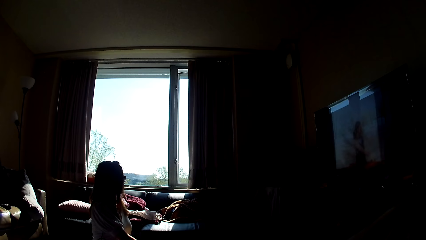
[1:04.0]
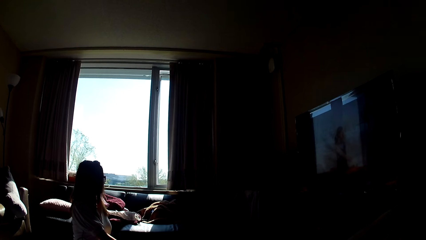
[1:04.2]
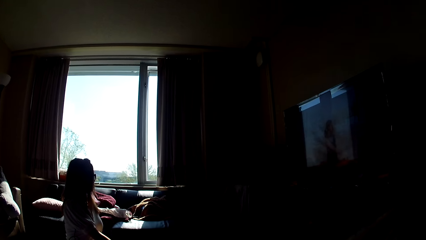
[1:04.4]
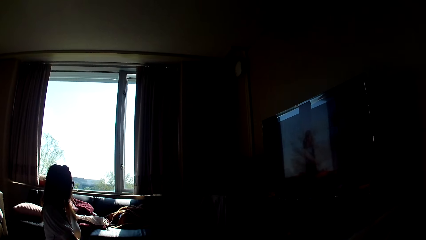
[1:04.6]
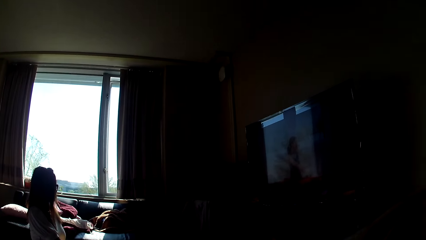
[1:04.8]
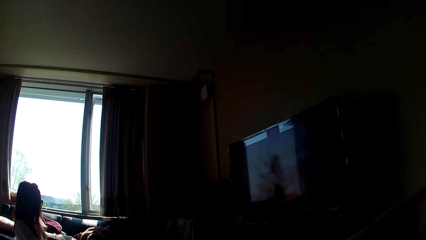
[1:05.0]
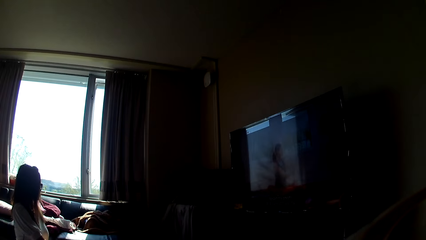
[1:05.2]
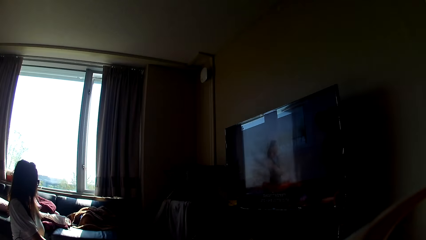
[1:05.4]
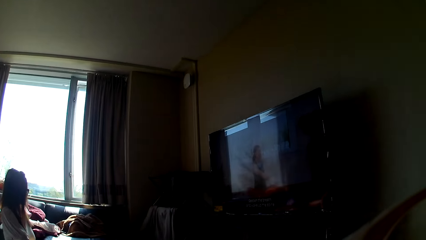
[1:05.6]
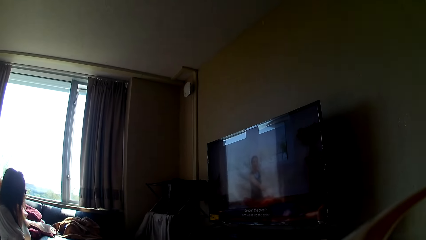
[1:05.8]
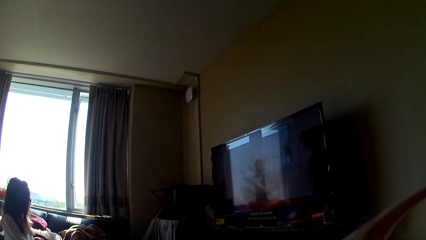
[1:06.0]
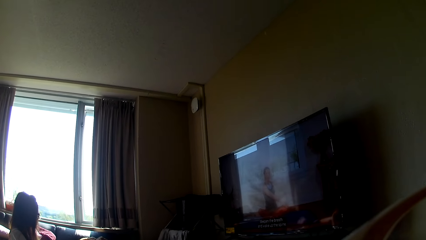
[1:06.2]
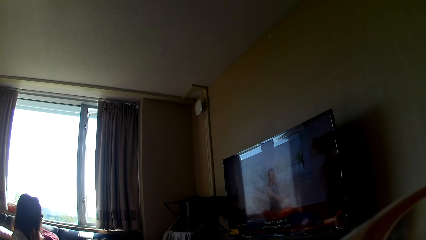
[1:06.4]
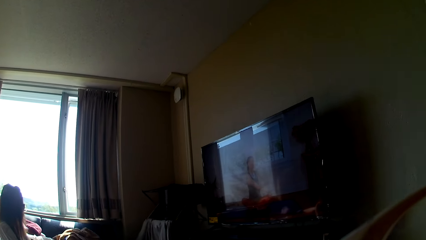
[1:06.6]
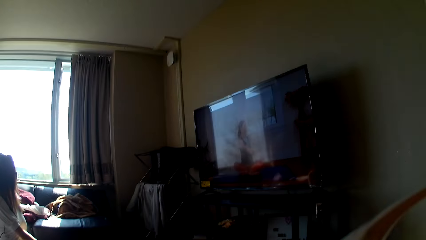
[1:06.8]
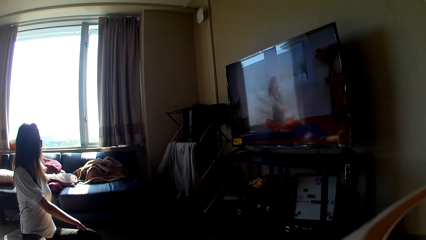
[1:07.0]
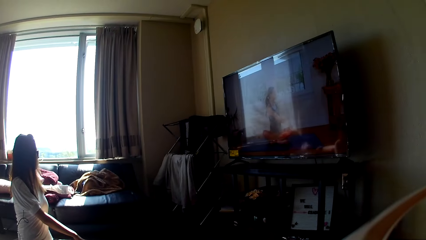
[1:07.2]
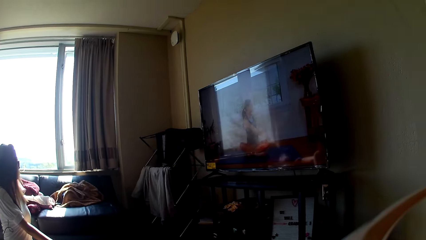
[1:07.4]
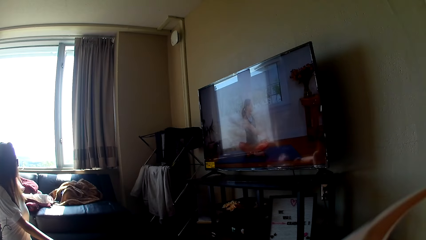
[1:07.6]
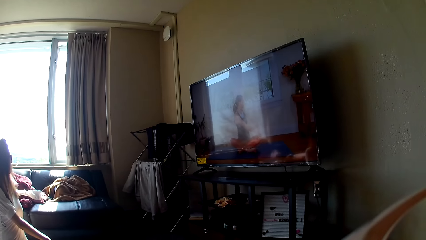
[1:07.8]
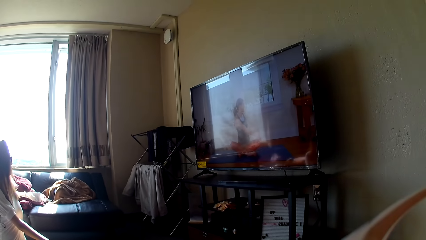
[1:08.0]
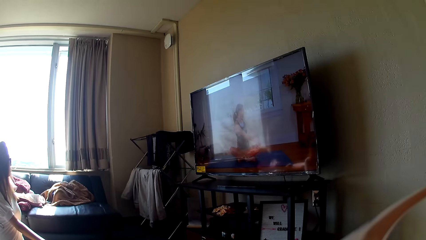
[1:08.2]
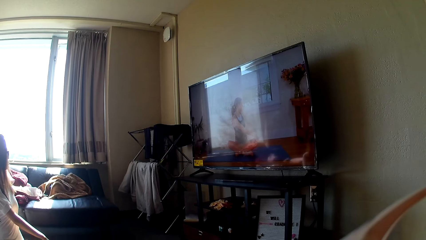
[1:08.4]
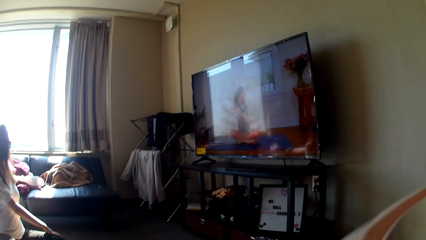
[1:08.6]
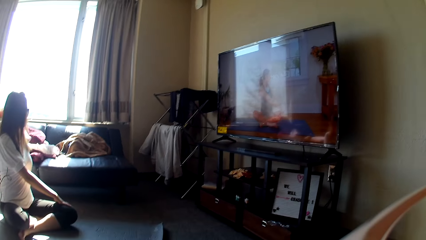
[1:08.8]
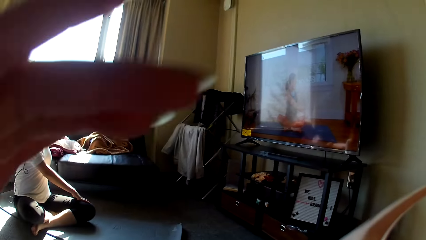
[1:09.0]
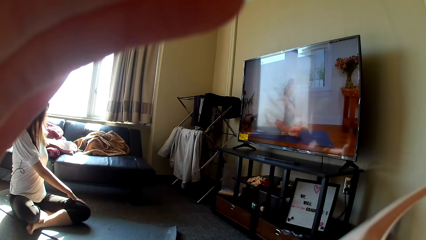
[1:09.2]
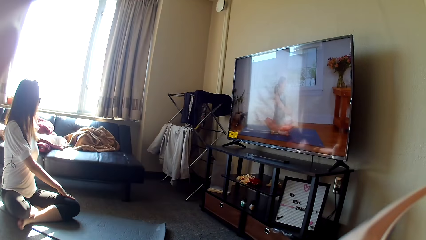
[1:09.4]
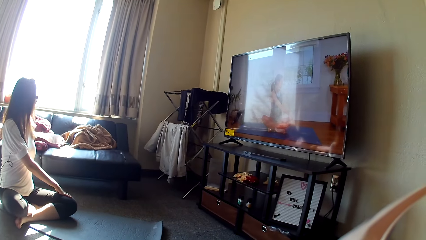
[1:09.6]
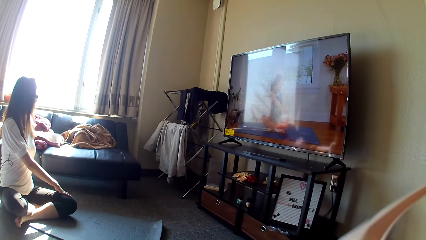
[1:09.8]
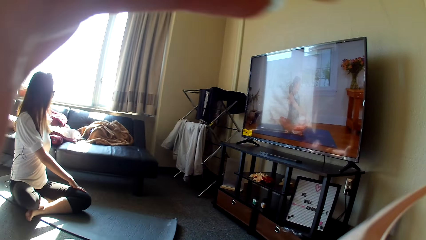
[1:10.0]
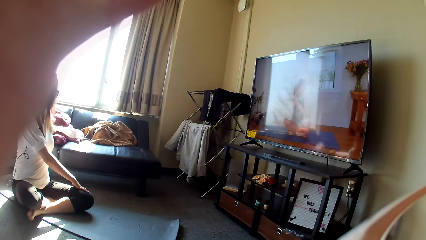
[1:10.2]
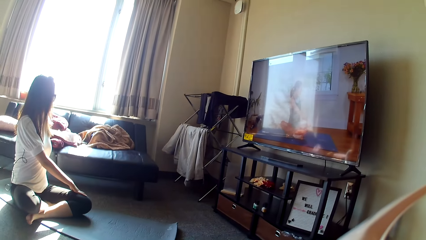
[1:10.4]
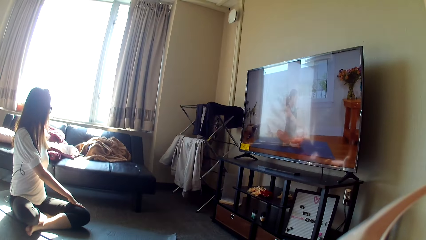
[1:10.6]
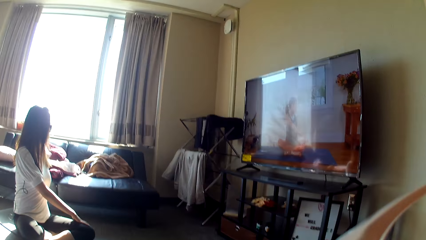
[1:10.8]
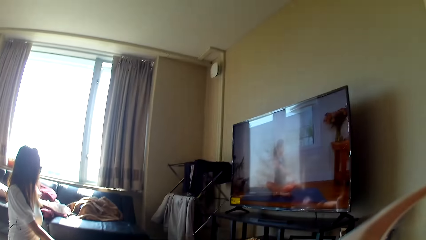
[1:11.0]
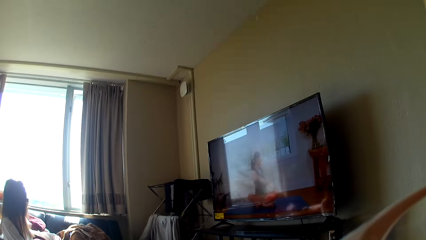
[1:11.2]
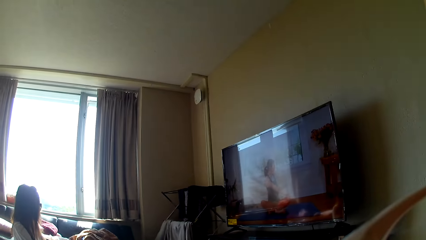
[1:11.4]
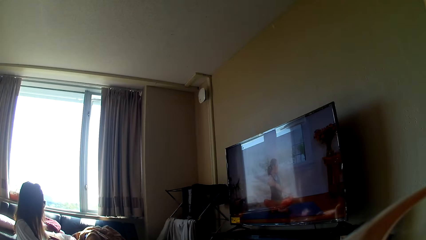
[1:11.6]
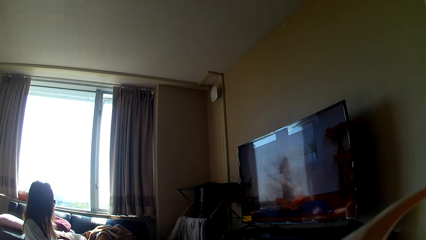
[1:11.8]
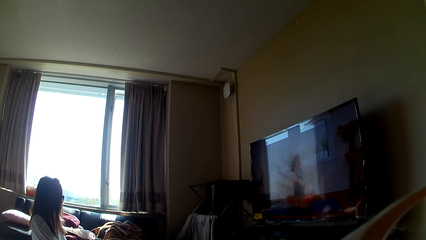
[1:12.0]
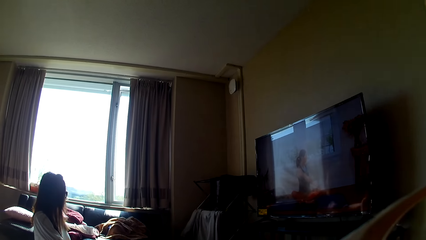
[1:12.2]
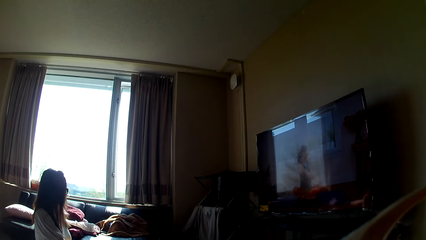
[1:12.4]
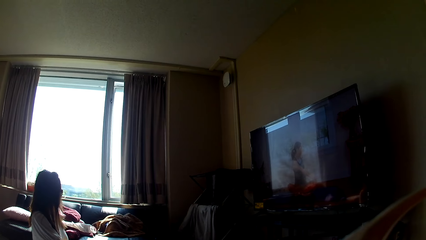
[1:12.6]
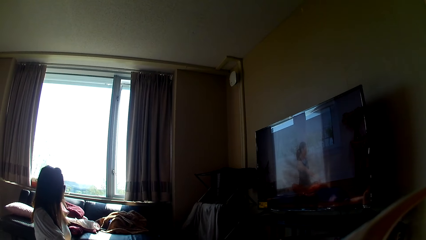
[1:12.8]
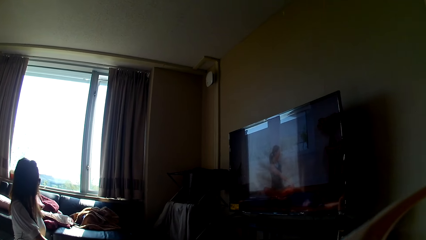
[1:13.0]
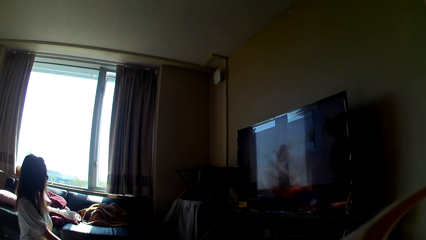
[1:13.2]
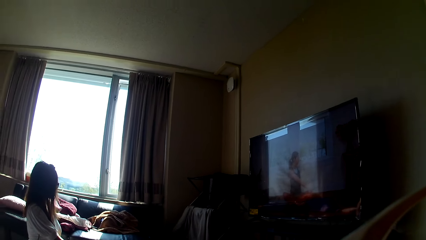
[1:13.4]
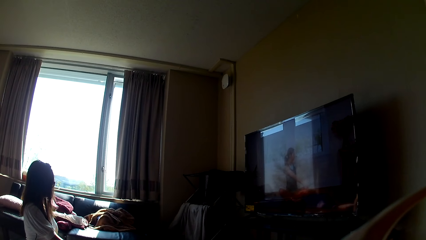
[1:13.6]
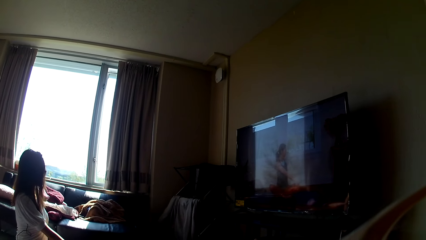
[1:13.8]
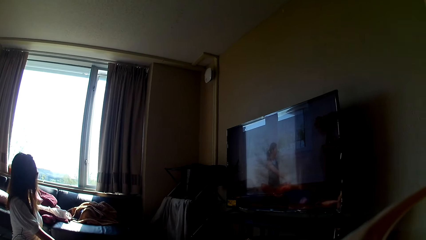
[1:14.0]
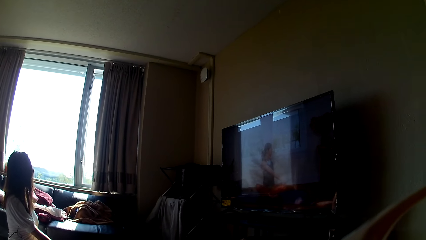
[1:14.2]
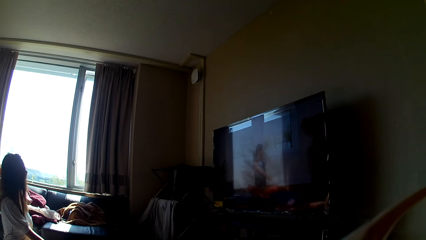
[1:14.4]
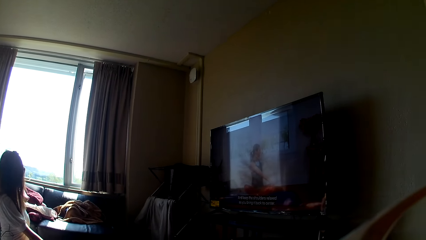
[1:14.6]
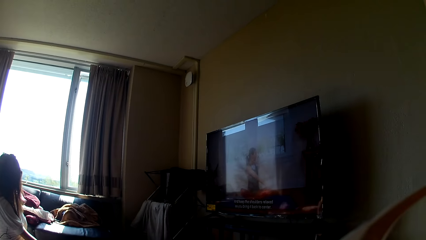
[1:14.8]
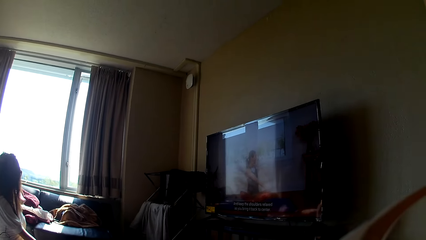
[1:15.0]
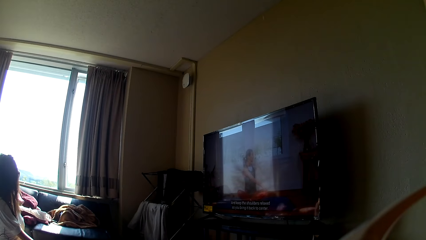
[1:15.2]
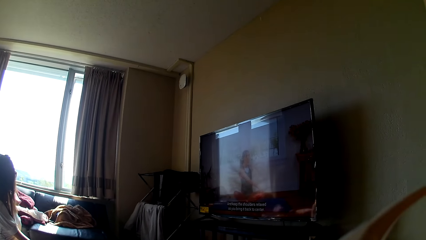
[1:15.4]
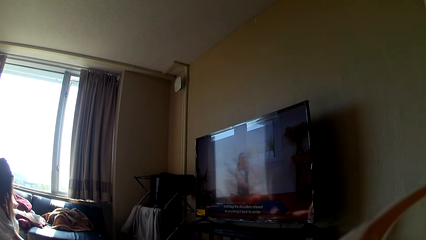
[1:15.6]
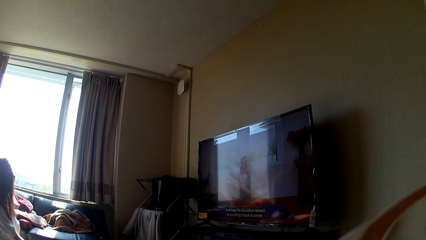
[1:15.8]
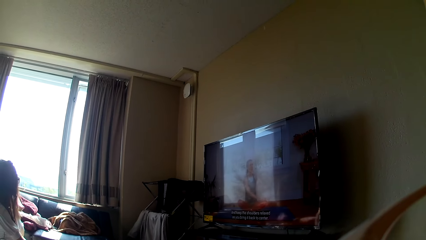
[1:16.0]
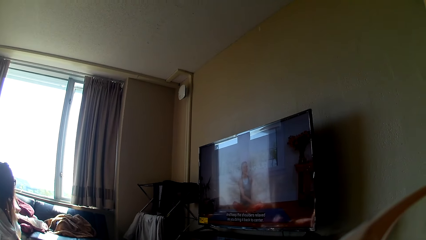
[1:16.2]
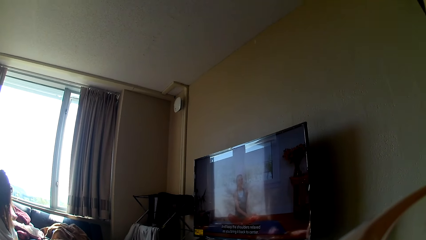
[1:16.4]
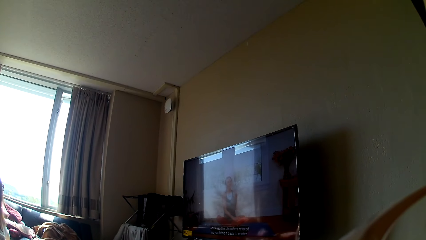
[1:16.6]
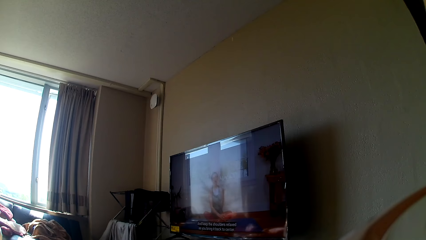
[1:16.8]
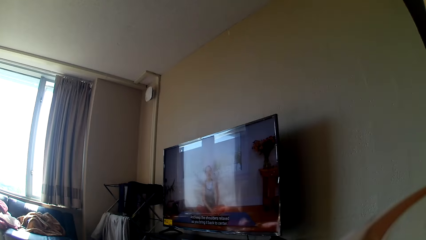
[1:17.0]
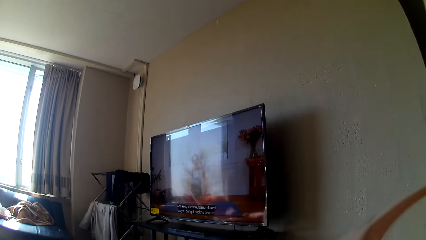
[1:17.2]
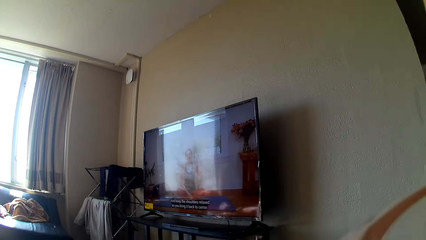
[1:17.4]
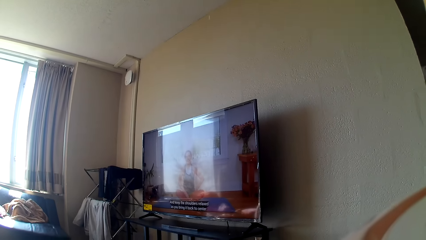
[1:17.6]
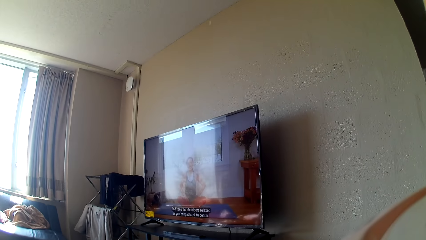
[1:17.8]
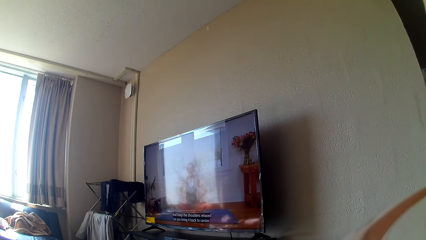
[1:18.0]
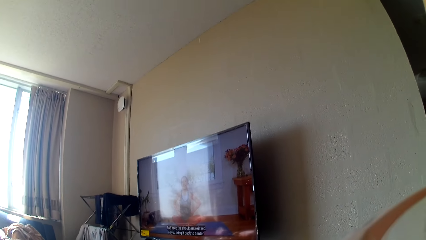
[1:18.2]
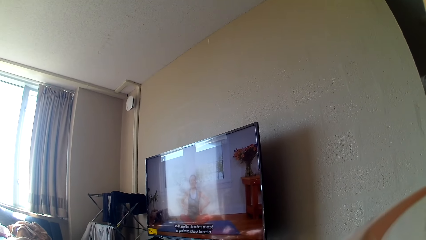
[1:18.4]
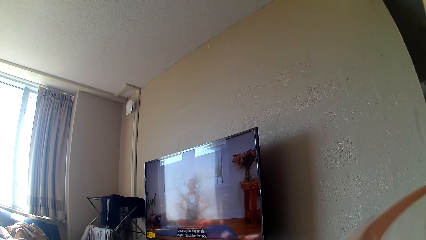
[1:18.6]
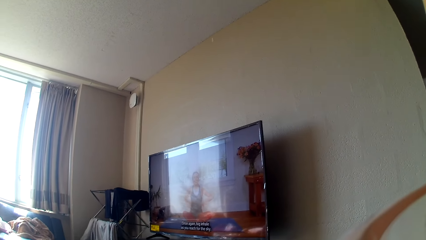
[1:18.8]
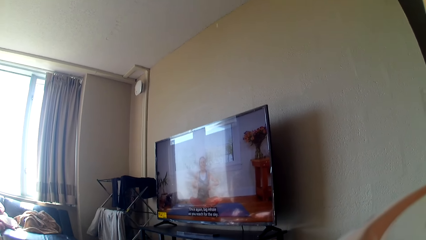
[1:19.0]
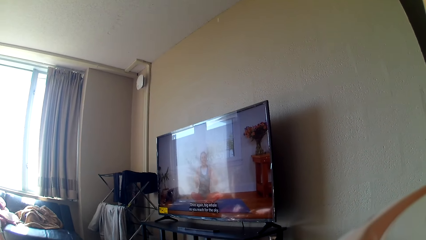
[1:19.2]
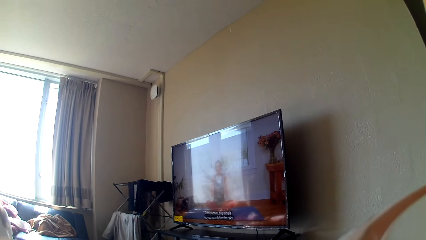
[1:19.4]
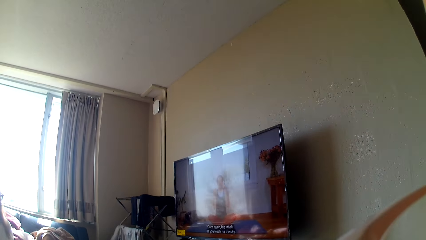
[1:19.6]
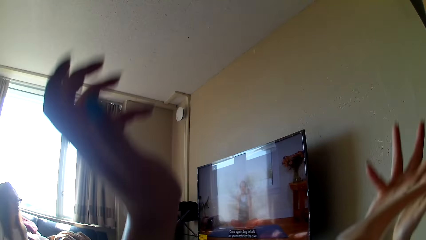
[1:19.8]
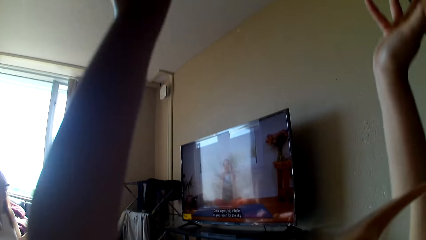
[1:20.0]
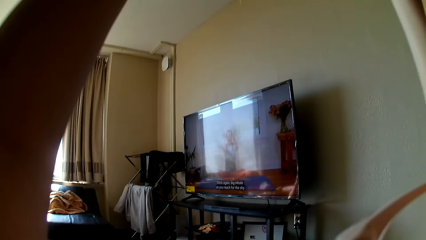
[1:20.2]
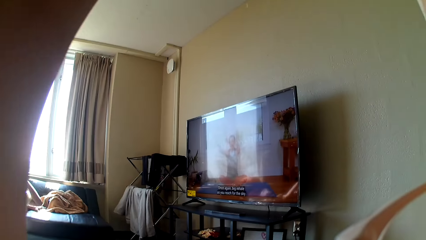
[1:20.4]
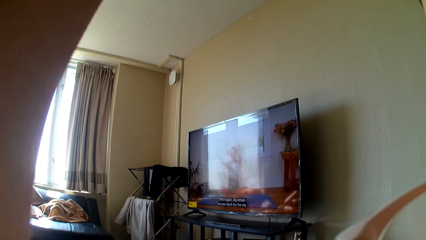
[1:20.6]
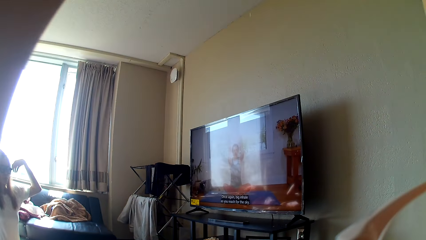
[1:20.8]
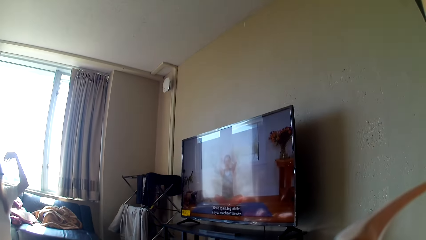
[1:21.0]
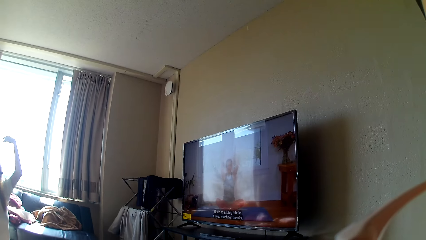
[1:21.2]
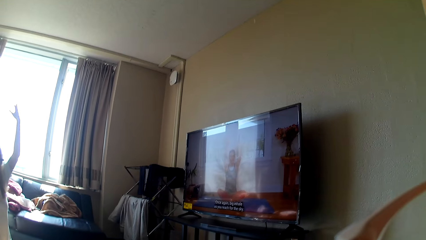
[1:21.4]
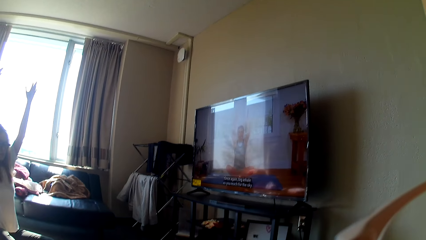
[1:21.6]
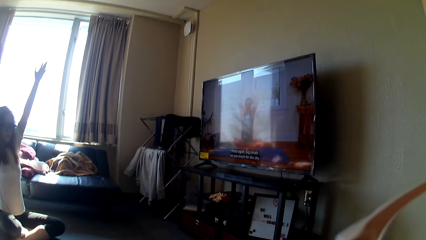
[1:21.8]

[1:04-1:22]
The camera wearer adjusts the camera. She looks at the TV while doing yoga. She raises her hands.
